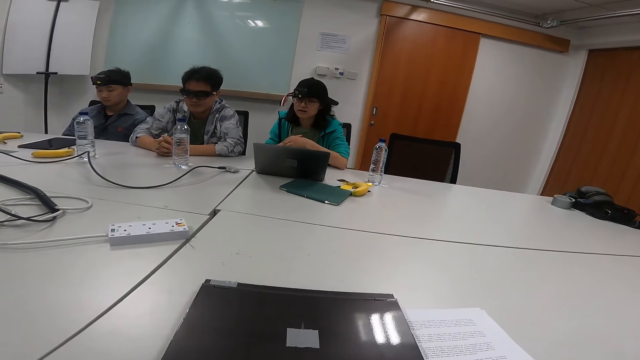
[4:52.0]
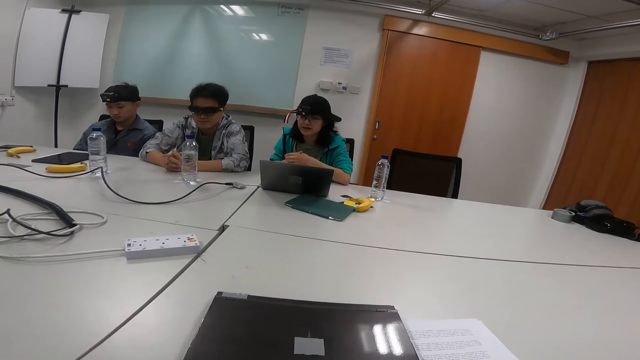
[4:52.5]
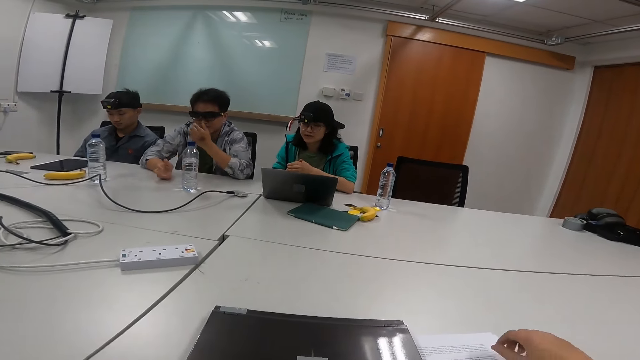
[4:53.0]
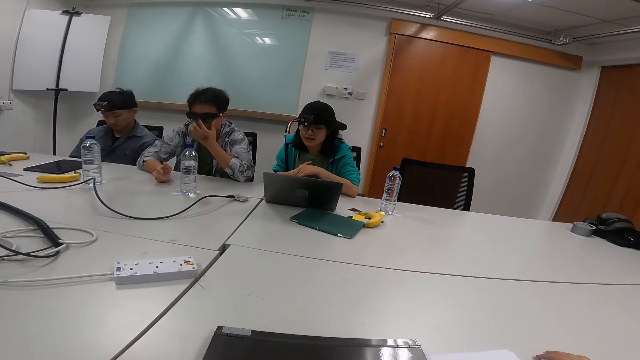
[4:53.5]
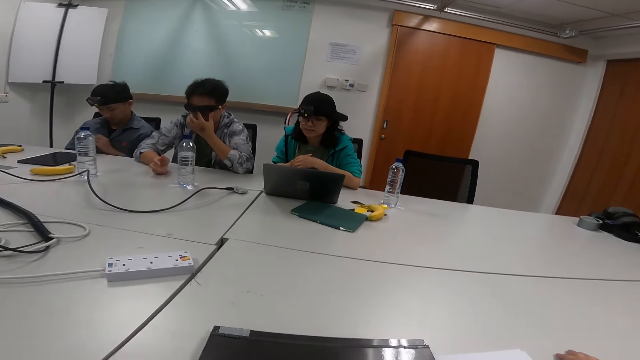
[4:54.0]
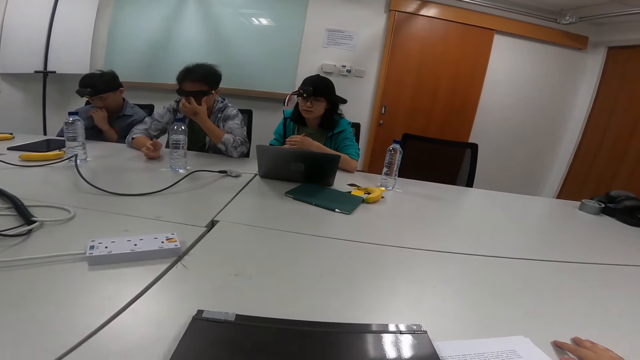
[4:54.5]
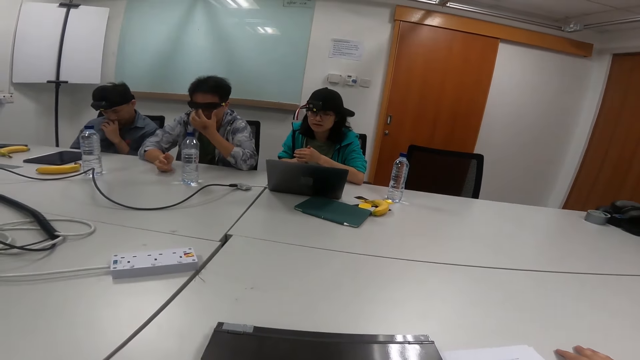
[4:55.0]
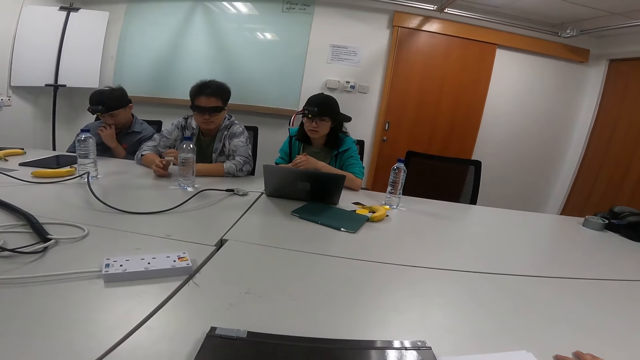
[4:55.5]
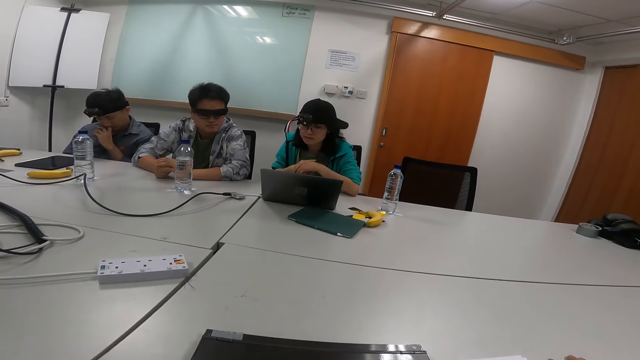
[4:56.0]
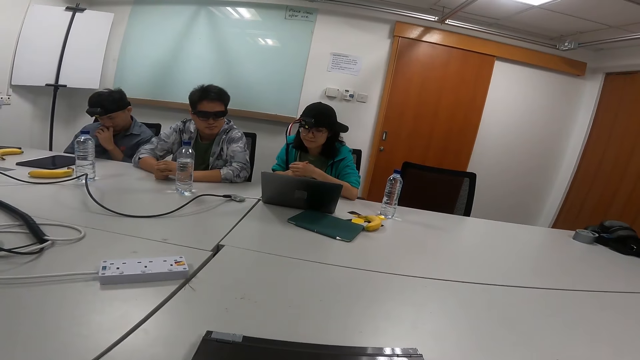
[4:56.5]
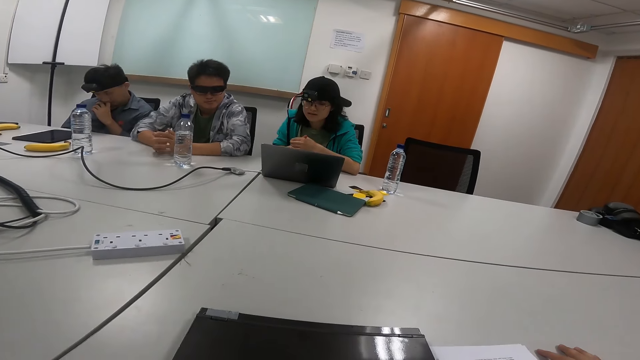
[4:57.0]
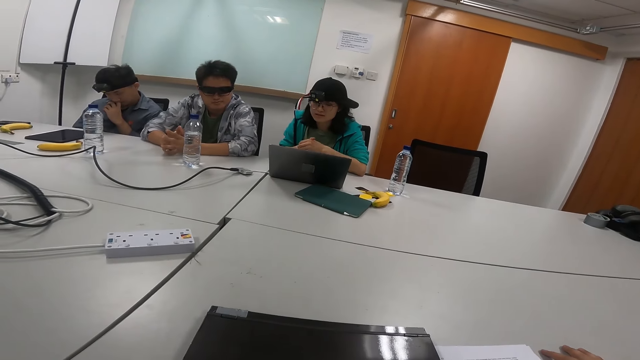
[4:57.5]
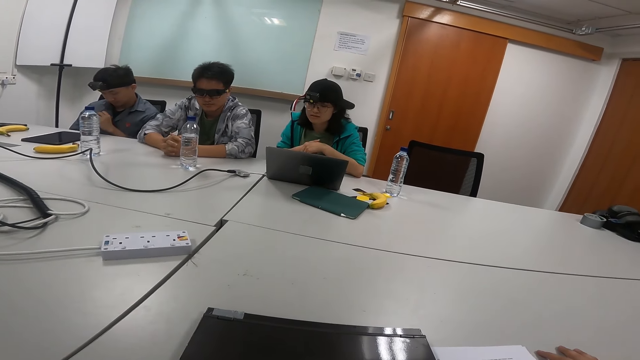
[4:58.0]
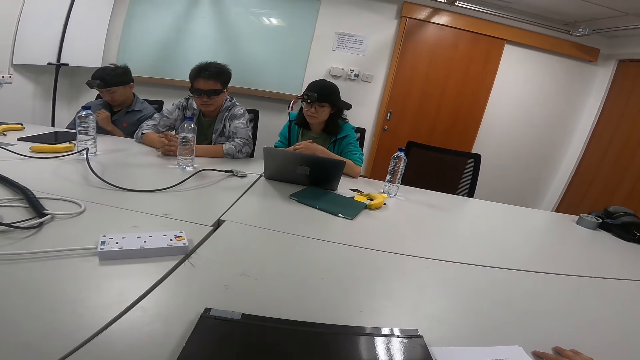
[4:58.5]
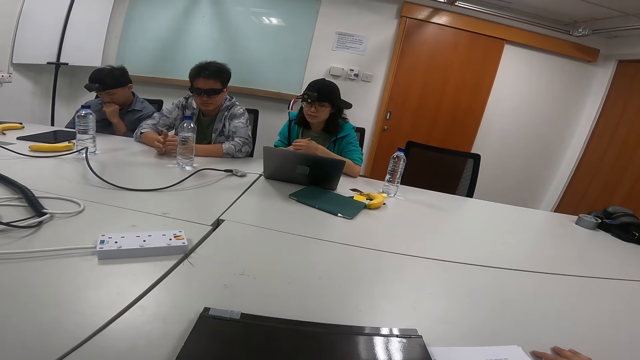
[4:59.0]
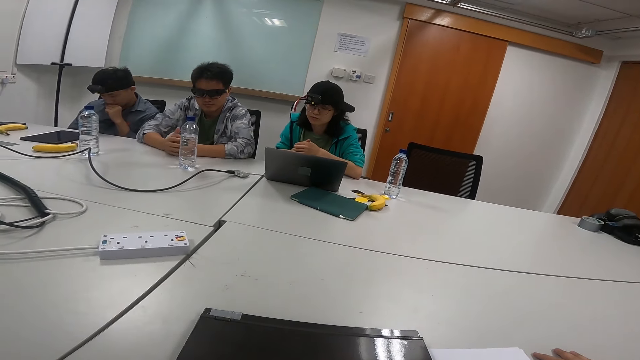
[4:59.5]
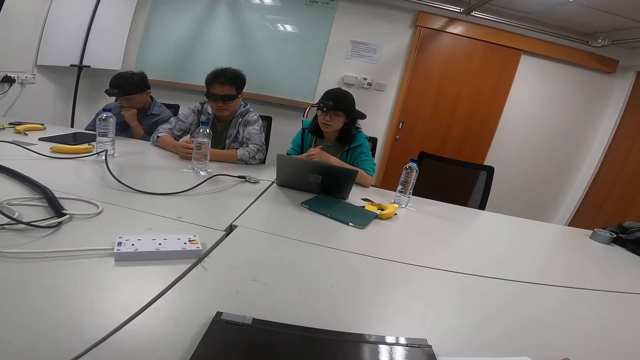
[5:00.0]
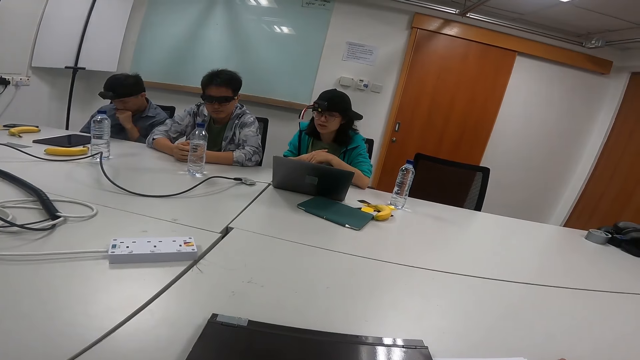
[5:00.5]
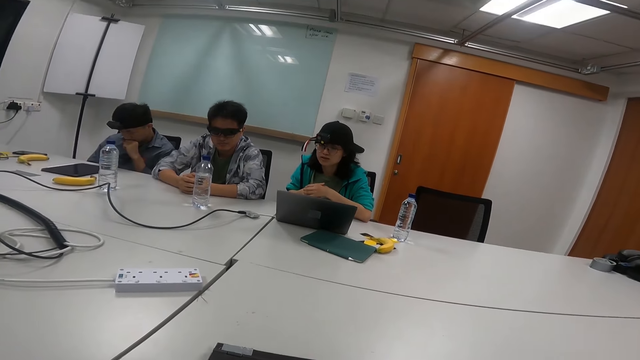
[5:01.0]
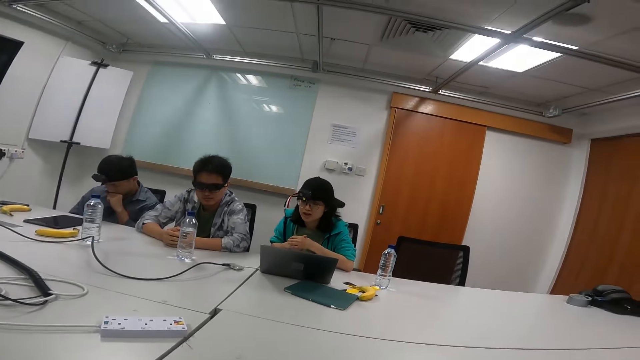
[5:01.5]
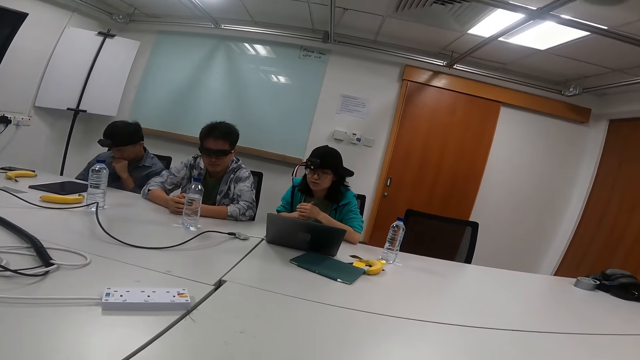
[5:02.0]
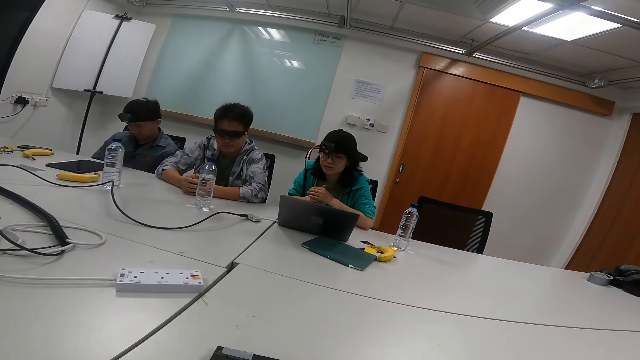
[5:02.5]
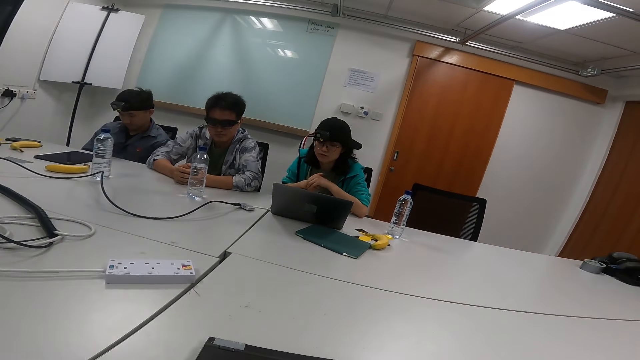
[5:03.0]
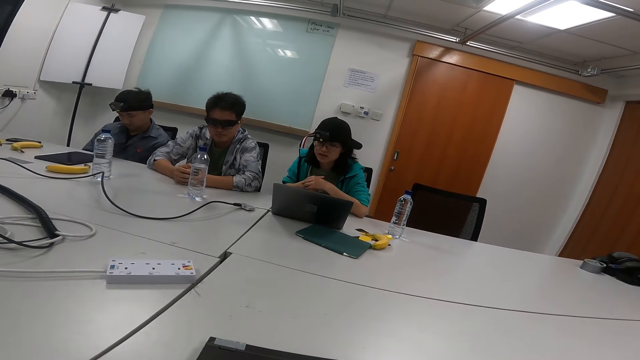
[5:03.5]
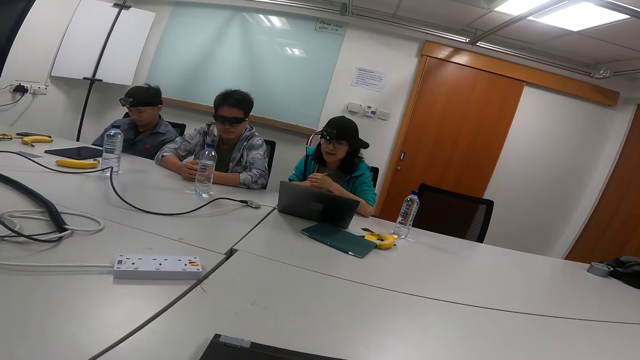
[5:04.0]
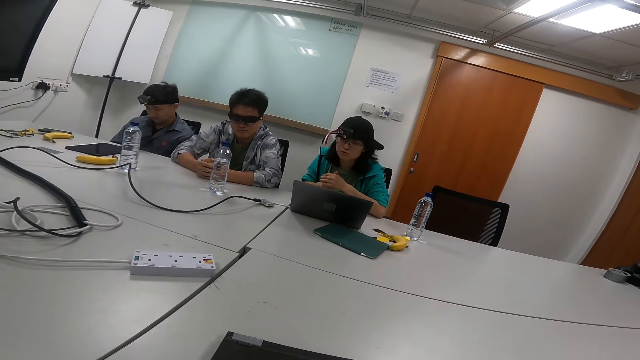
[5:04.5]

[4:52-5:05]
A person pulls his goggles. Another person touches the nose. A third person reads from the laptop.

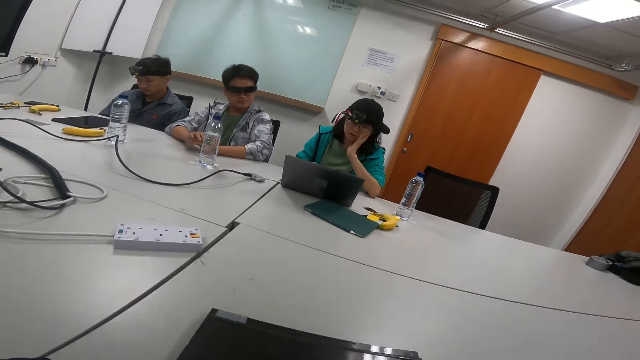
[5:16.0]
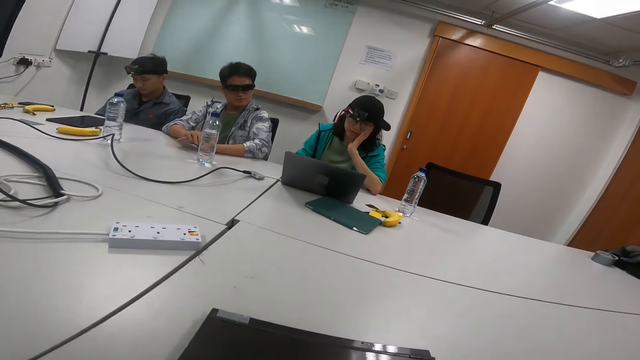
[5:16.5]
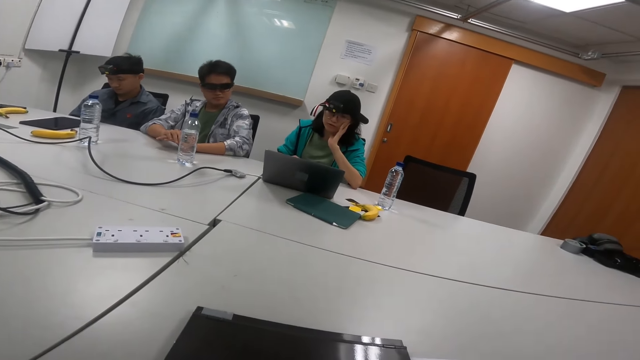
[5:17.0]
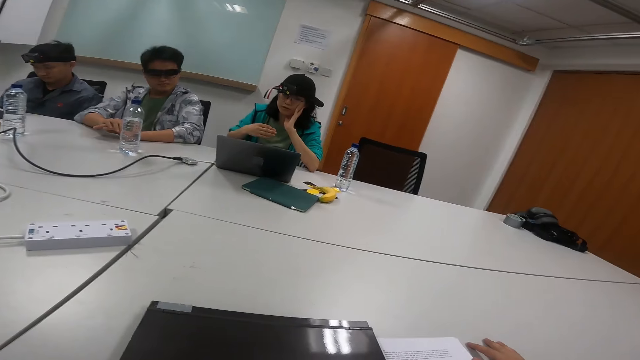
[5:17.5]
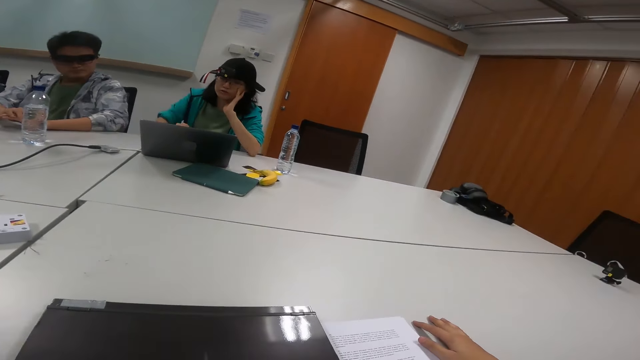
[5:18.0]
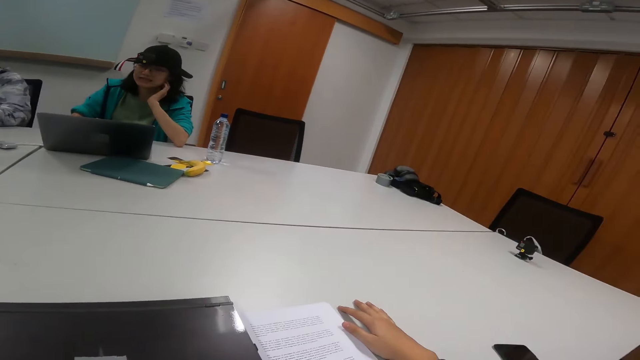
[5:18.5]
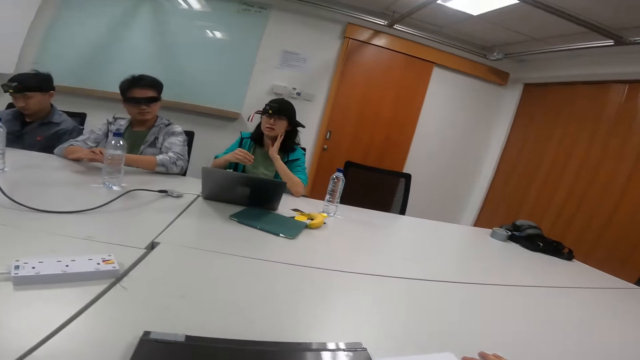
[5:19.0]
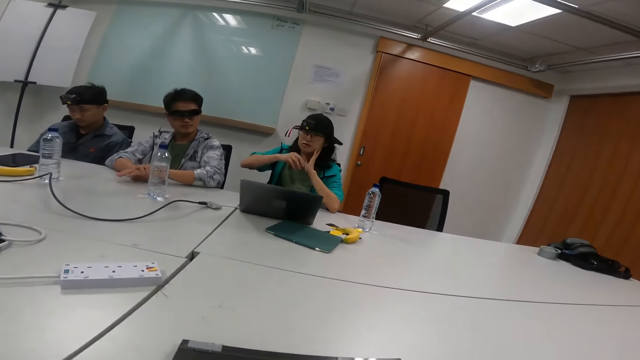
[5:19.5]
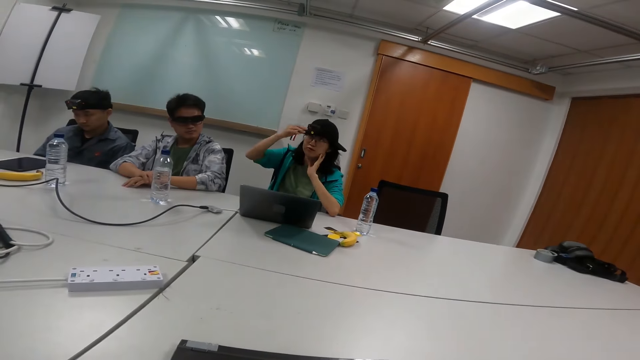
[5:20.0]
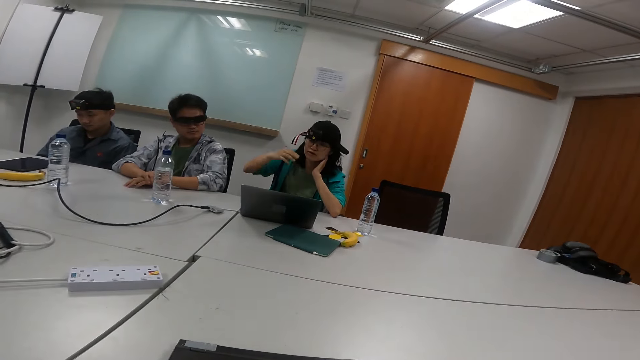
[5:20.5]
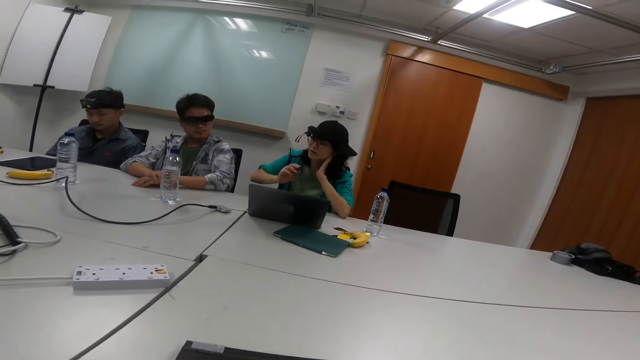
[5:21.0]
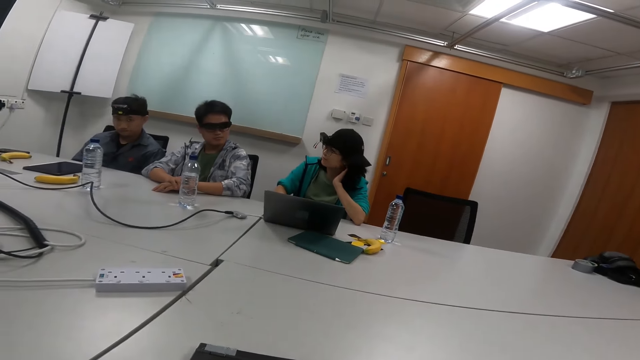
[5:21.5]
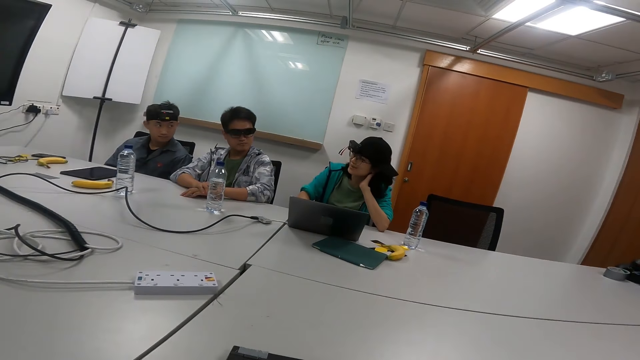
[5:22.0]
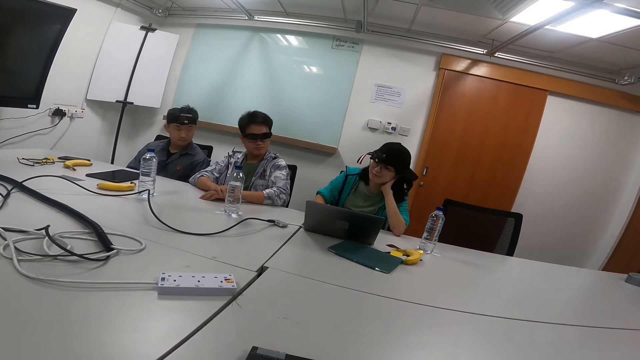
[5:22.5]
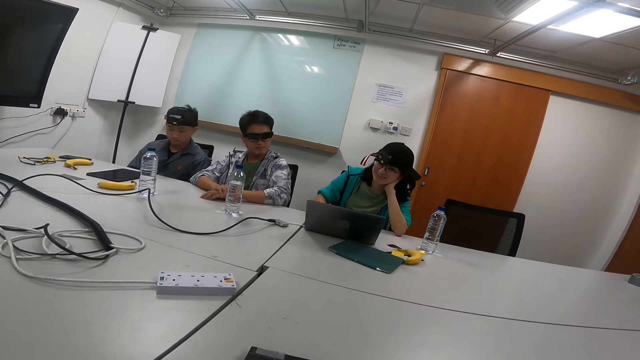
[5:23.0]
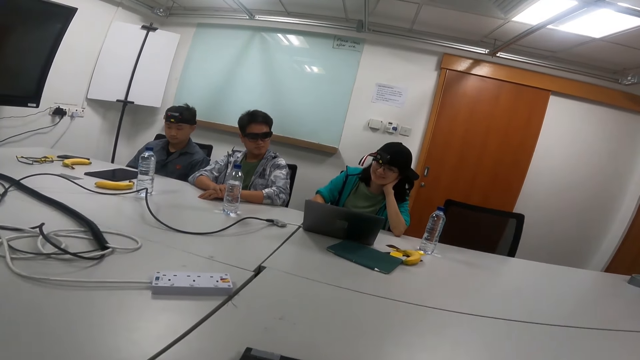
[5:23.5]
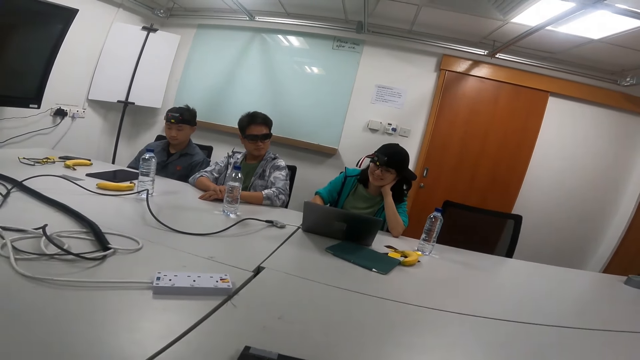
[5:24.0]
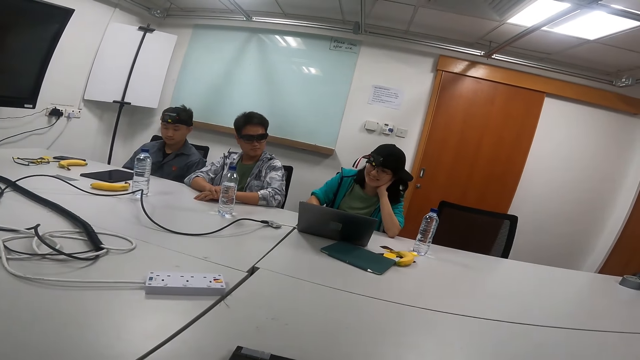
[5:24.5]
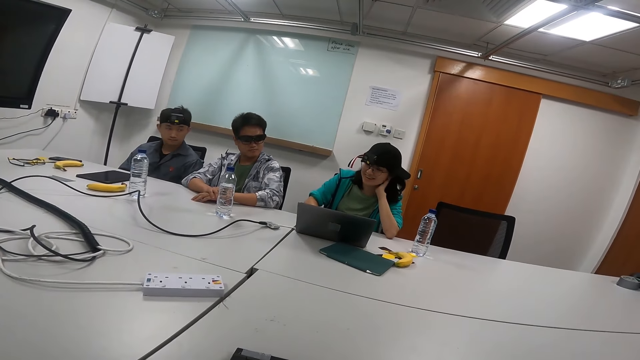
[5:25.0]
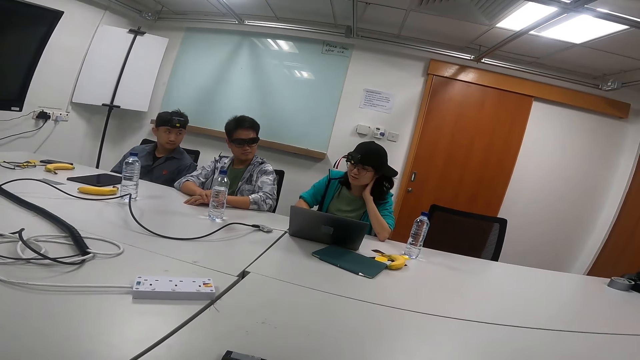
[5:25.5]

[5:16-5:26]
The camera wearer places a hand on the table. A person raises a hand.
